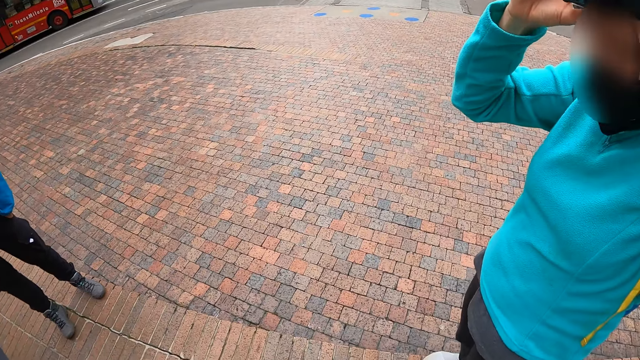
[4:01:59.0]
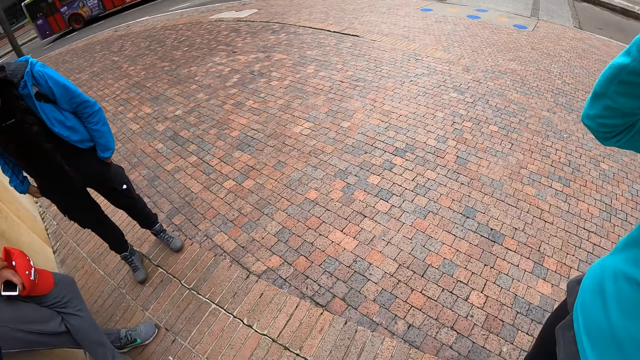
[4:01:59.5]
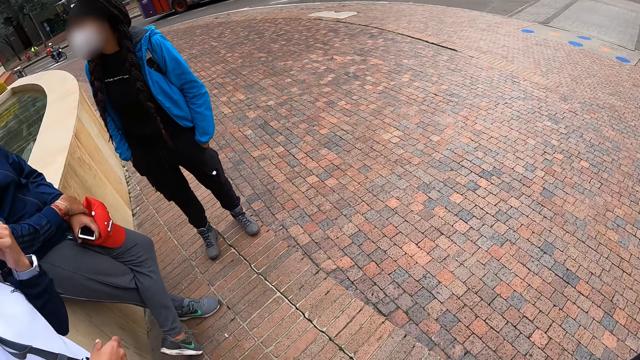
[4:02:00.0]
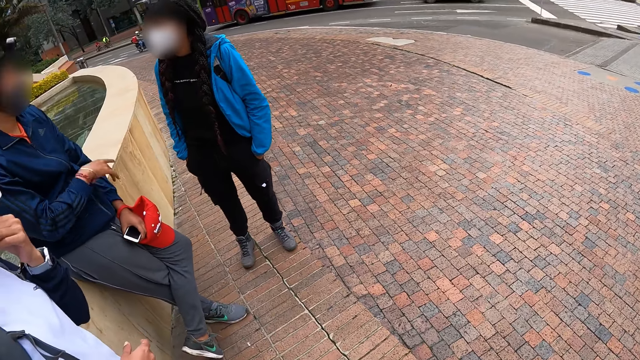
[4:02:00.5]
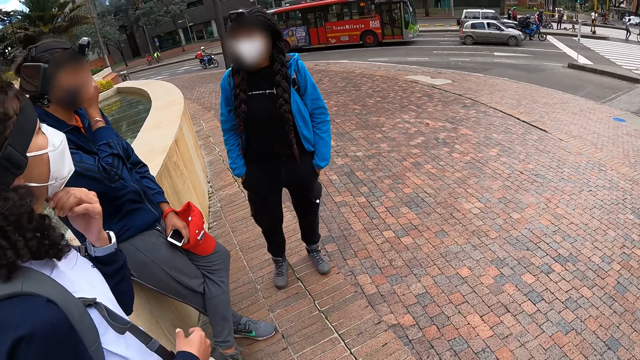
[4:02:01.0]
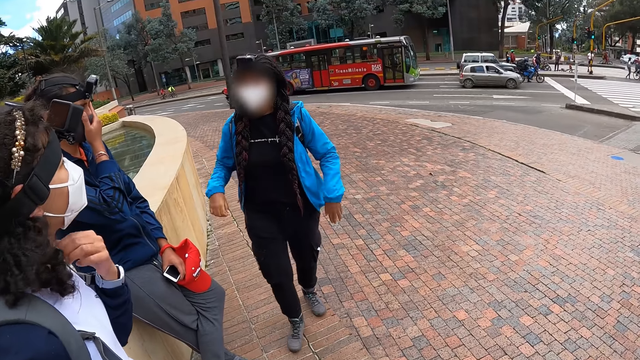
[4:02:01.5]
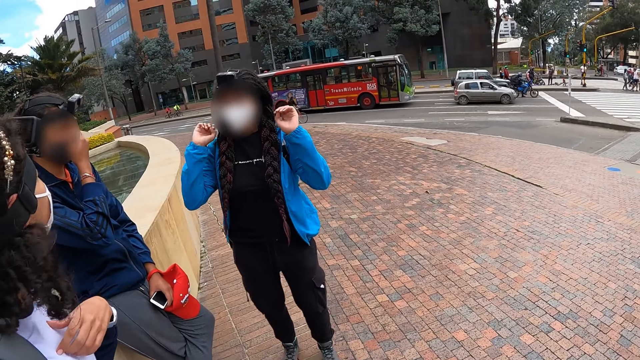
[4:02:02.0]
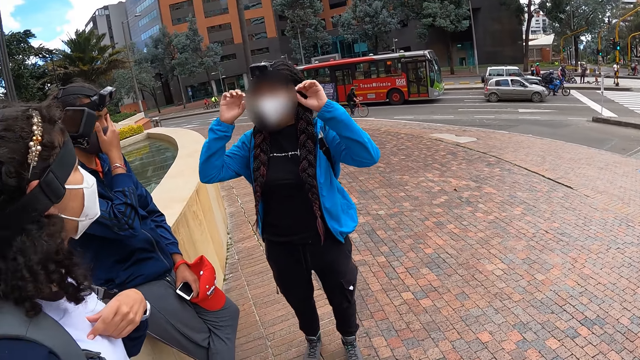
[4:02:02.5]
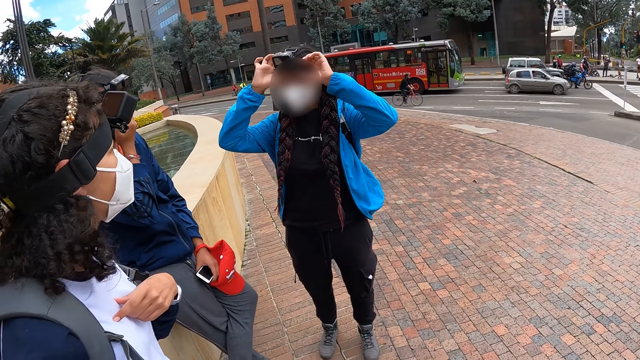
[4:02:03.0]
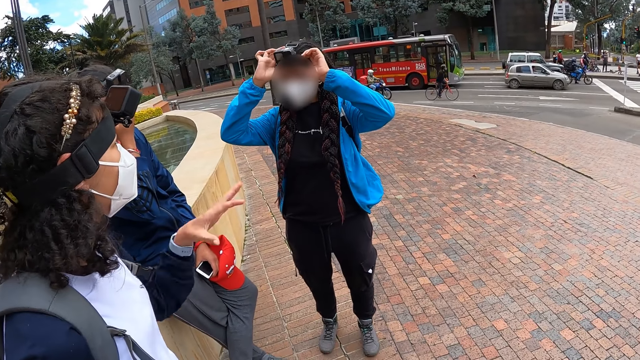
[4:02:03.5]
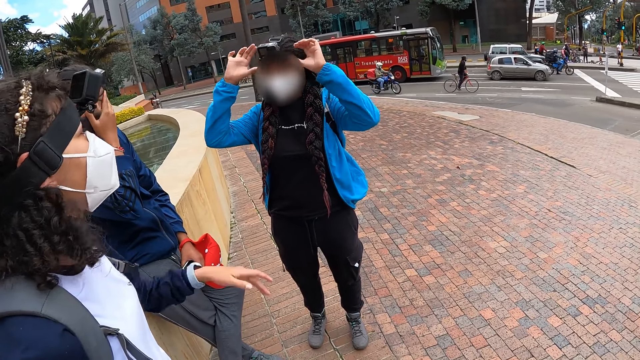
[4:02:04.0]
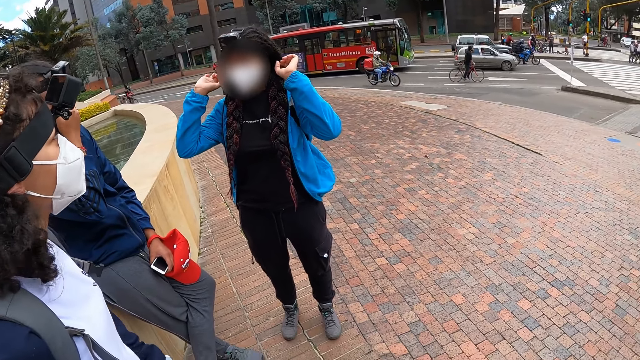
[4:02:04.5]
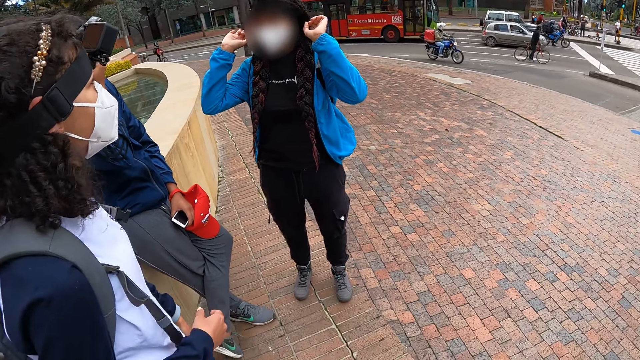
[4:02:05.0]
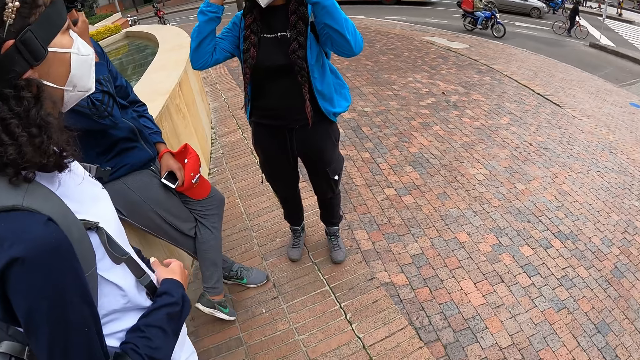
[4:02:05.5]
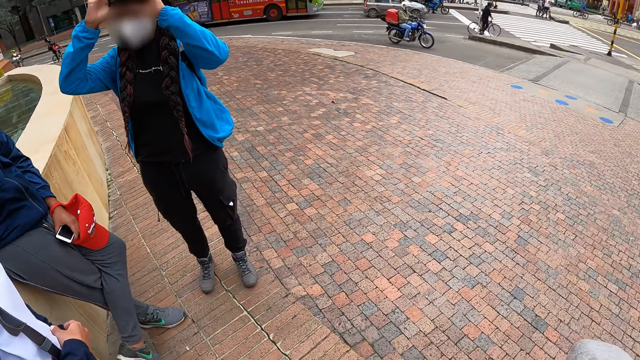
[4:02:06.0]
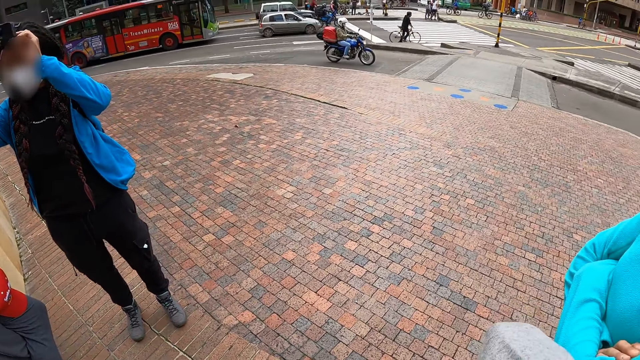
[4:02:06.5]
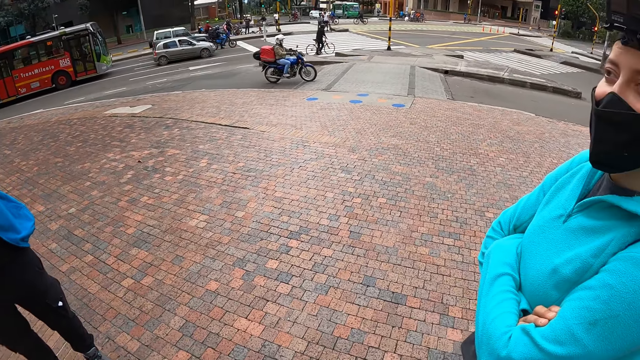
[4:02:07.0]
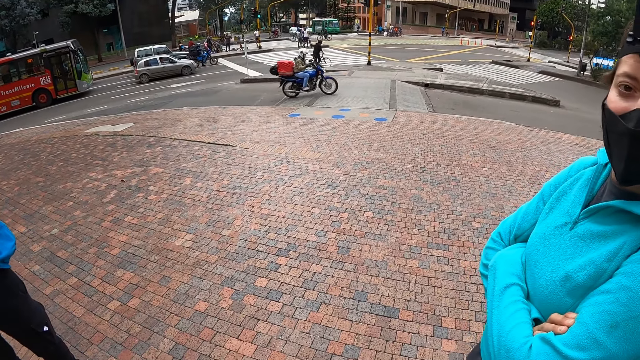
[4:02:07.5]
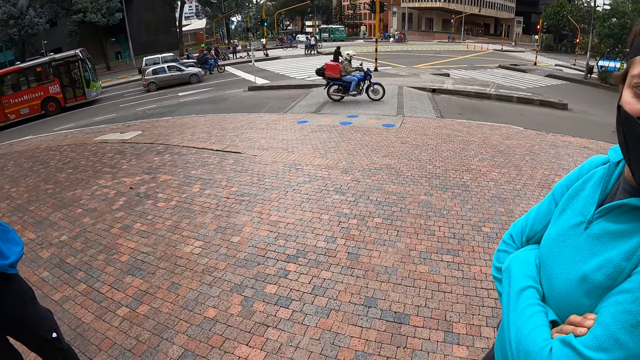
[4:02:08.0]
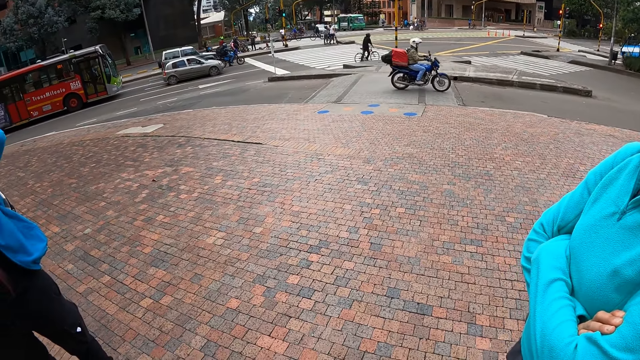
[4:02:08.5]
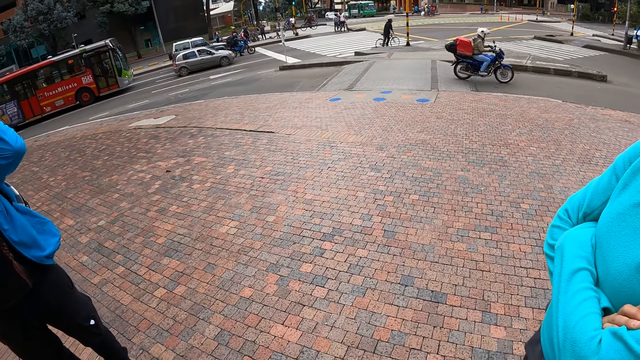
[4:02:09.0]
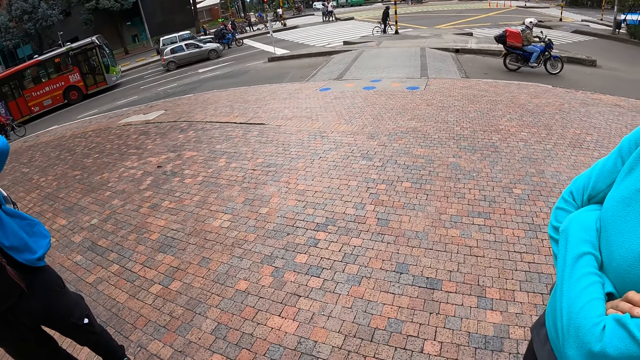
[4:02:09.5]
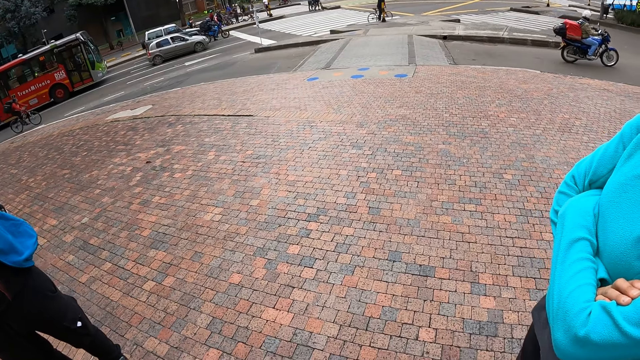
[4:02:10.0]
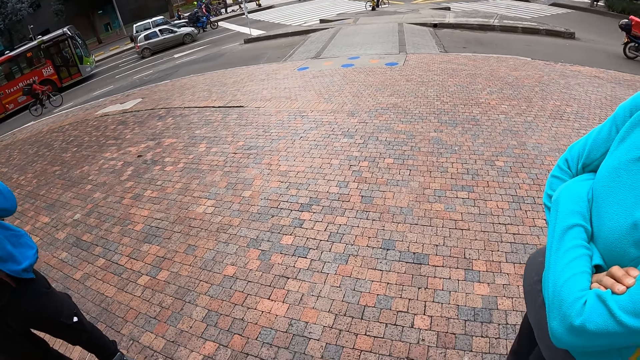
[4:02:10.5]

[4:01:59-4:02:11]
The camera wearer looks around. A man holds a nose mask on his face with his right hand. A woman adjusts a camera on her head with both hands.

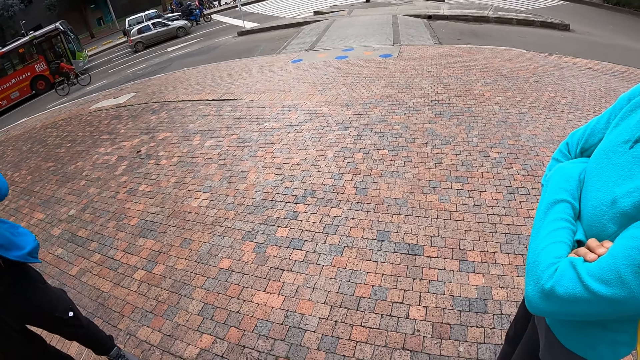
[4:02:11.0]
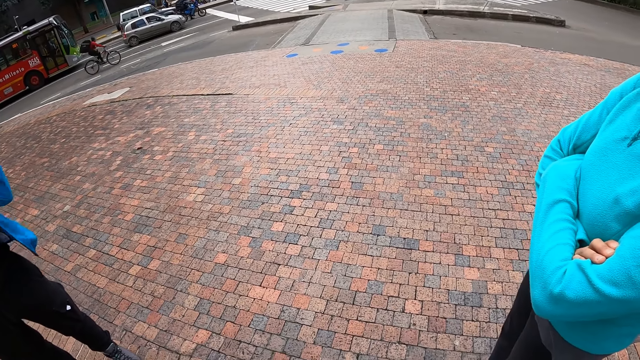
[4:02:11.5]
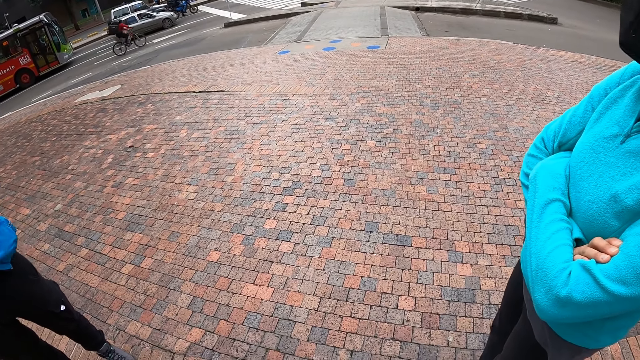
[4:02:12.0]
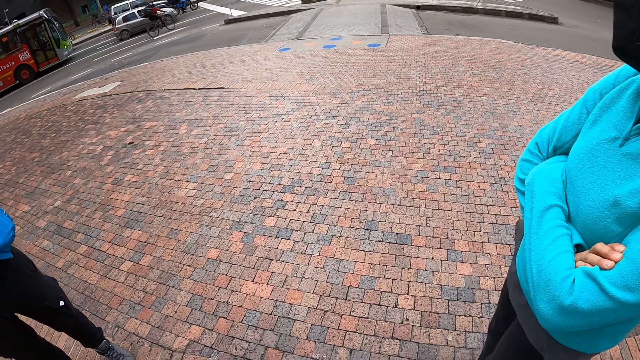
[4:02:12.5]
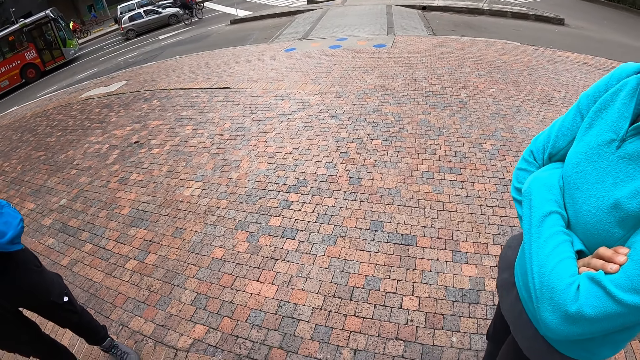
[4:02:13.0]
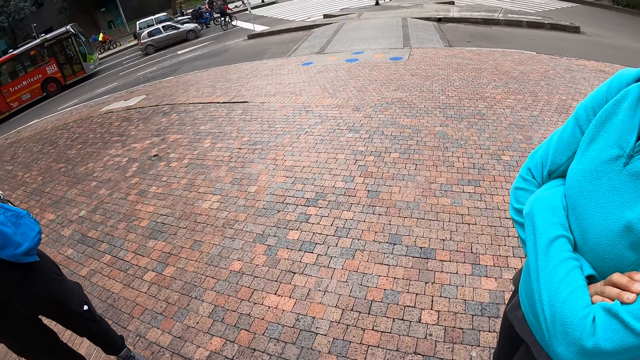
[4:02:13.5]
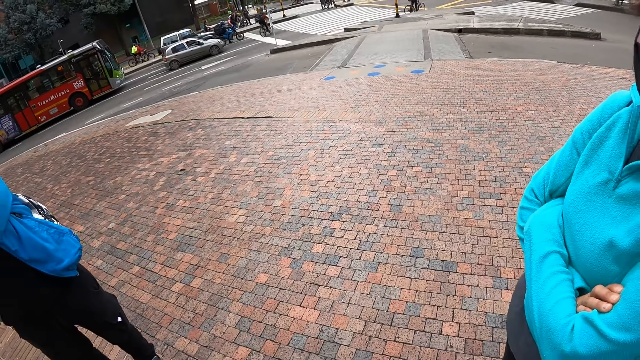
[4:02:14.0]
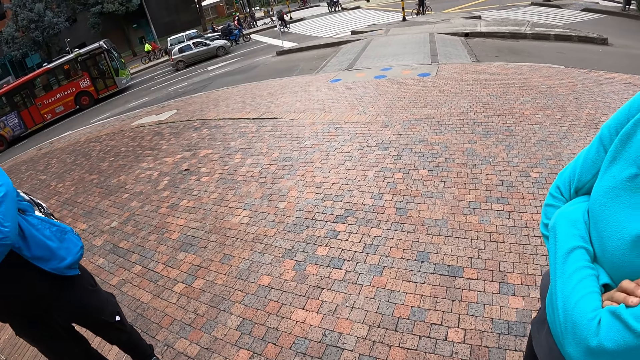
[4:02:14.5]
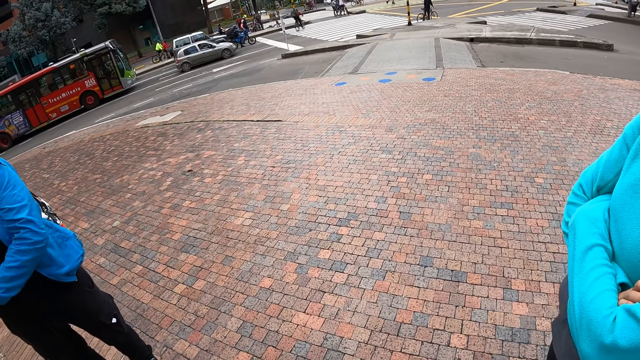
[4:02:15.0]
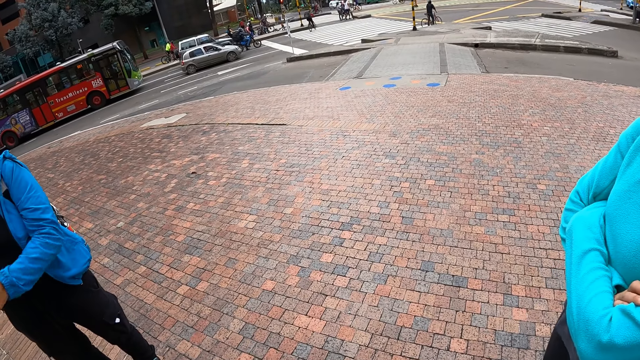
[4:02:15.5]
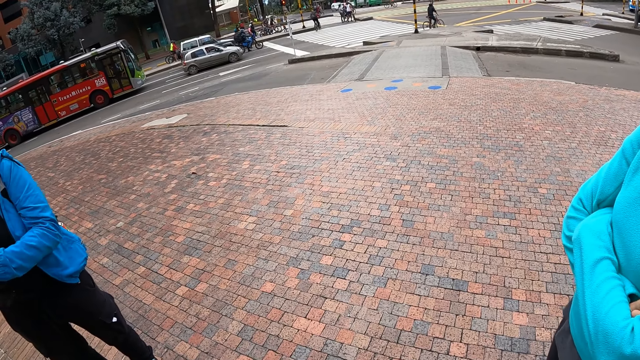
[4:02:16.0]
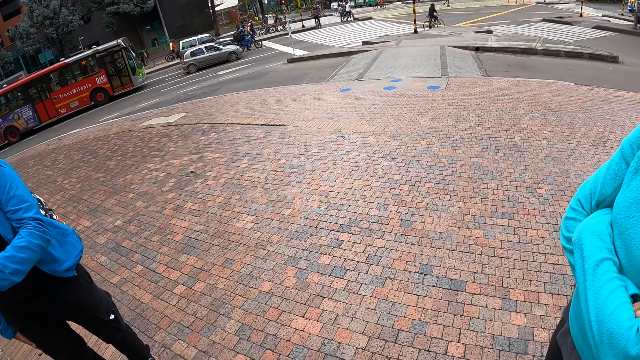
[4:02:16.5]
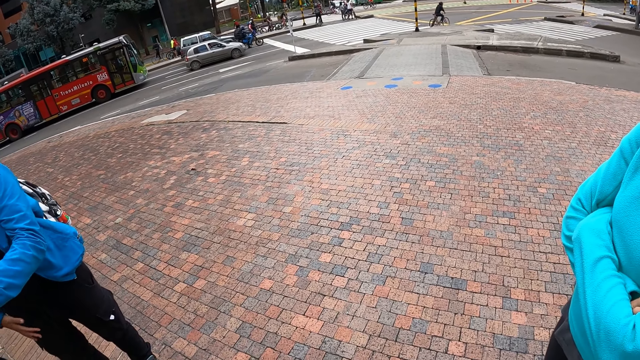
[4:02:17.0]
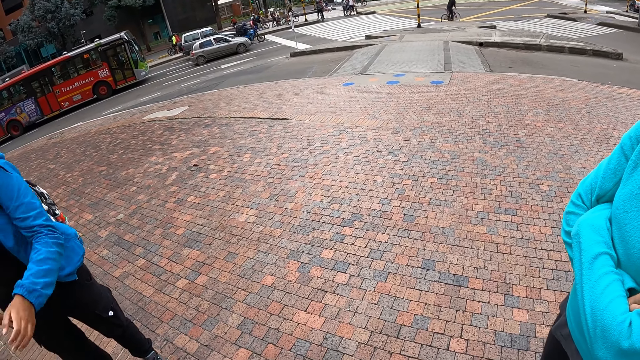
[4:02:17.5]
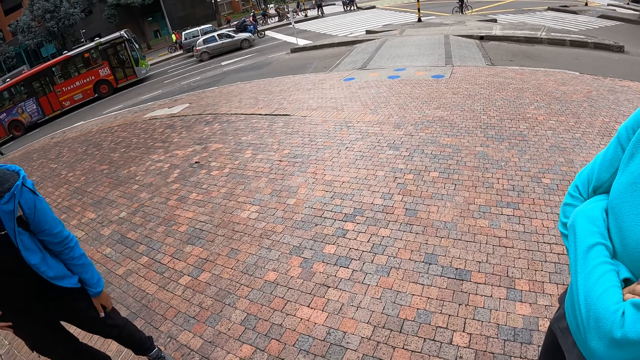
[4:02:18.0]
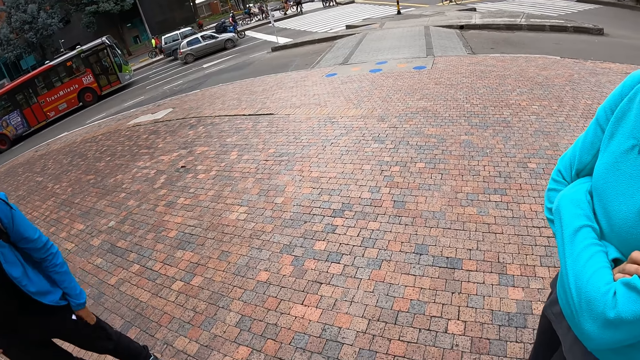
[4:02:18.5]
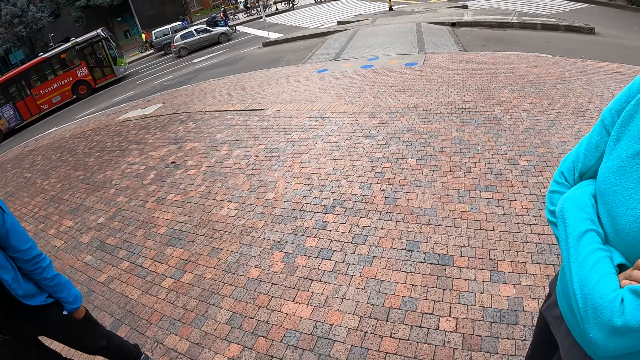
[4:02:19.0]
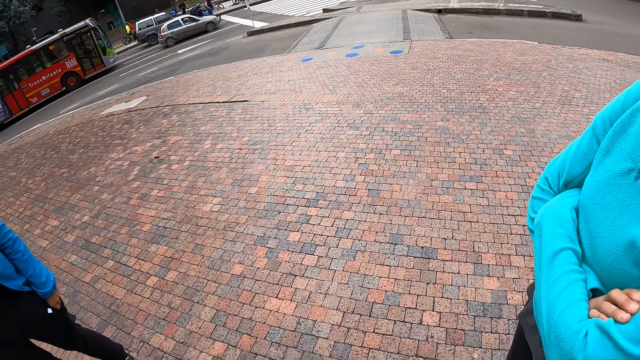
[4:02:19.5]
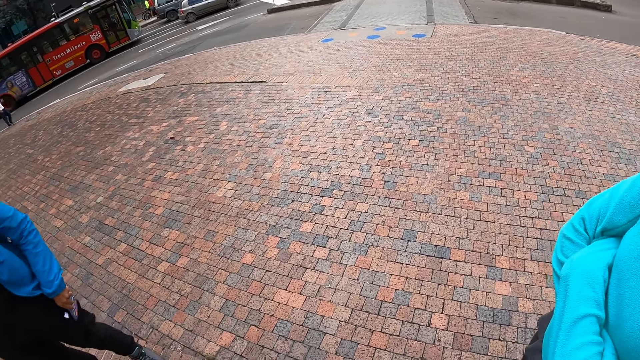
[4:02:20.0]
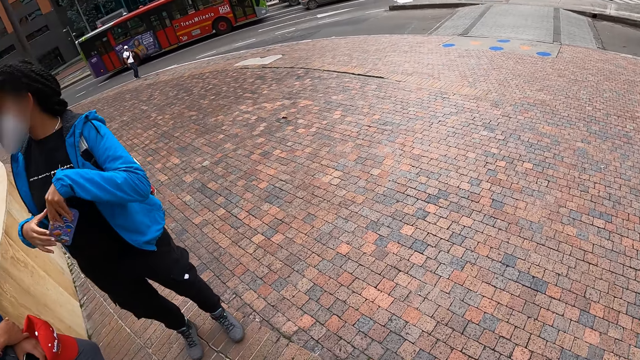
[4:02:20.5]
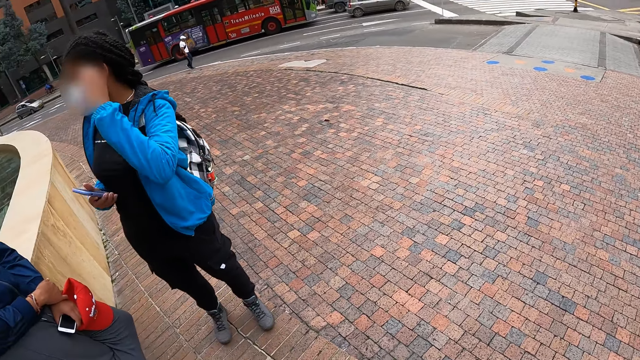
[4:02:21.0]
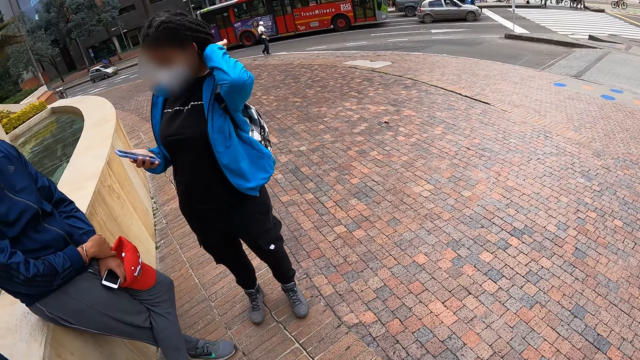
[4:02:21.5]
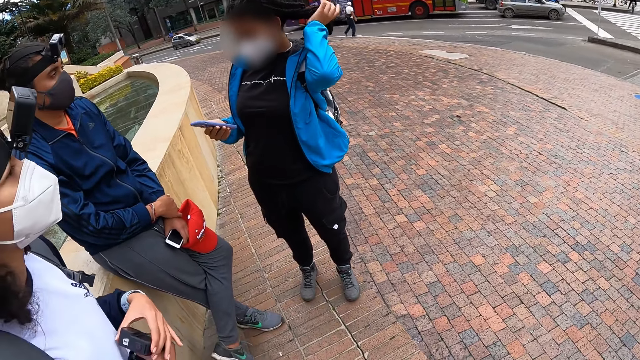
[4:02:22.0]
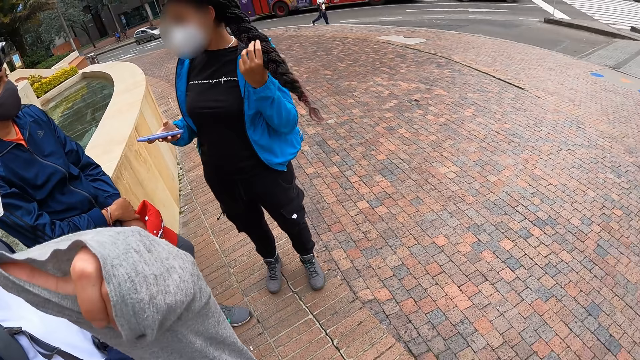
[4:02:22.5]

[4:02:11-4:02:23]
The woman picks up a phone or camera from her trouser pocket with her left hand. The woman transfers the phone from her left hand to her right hand. The woman pulls her hair with her left hand.
